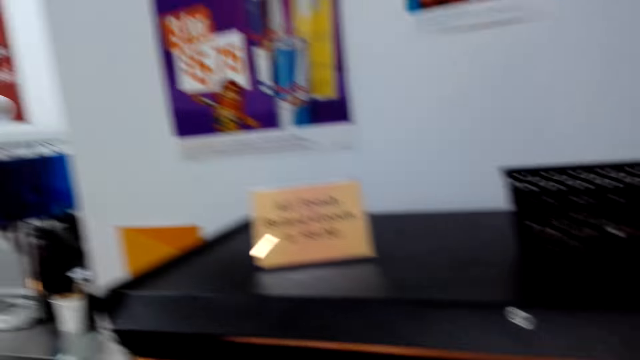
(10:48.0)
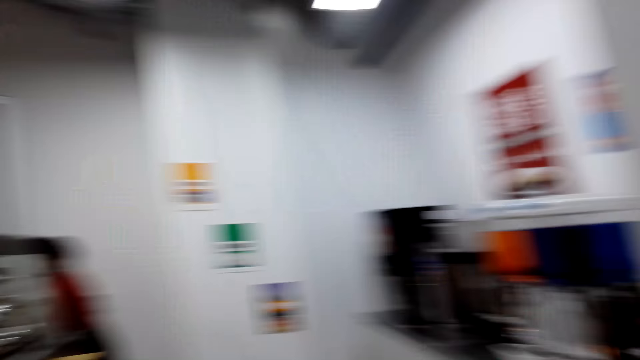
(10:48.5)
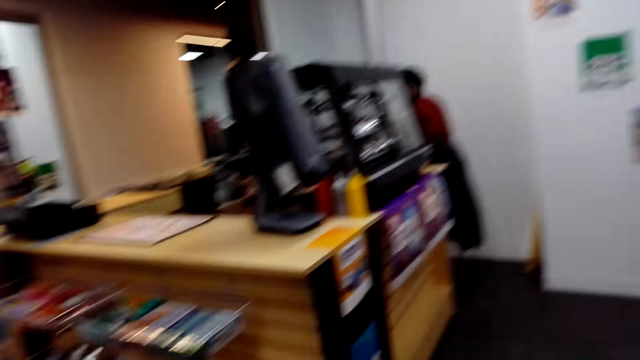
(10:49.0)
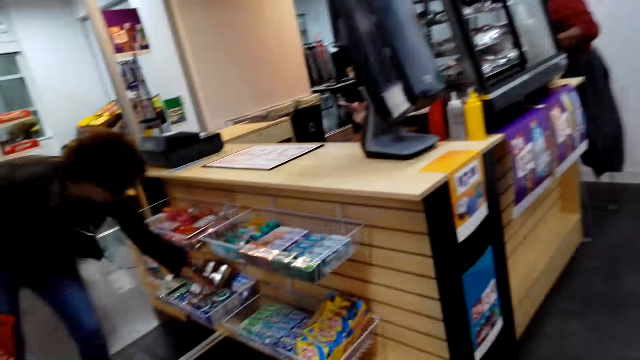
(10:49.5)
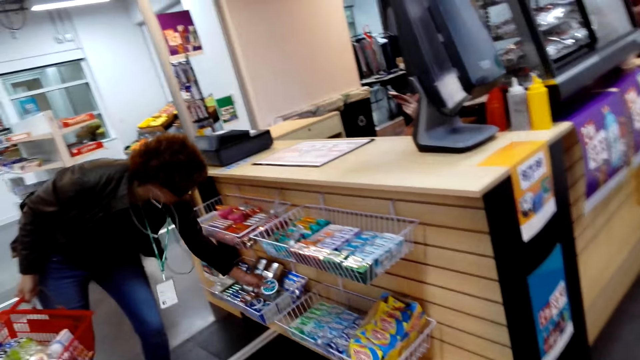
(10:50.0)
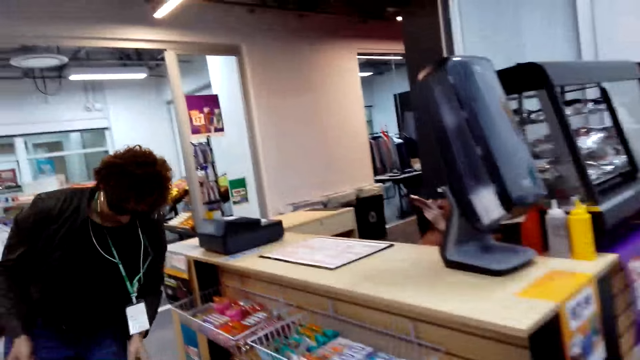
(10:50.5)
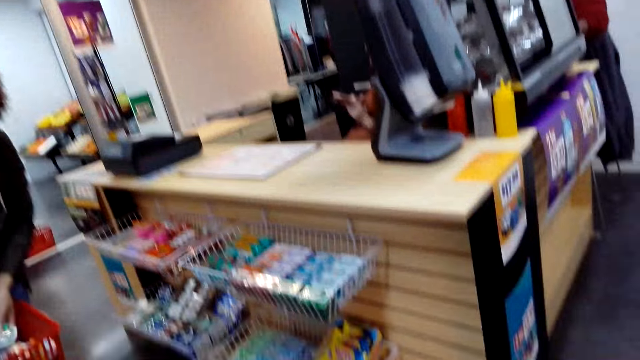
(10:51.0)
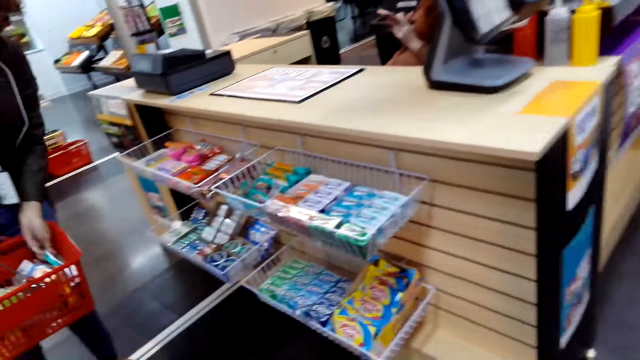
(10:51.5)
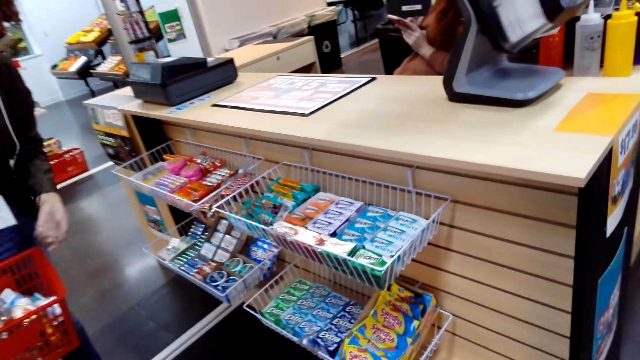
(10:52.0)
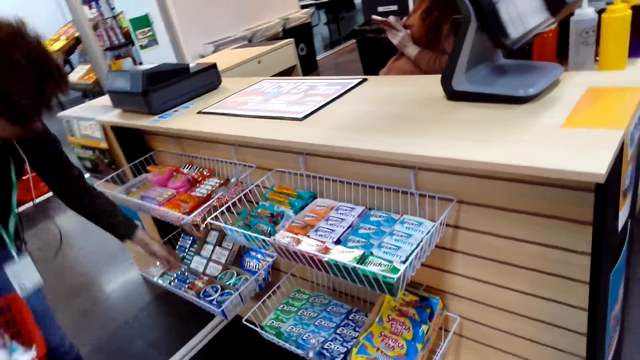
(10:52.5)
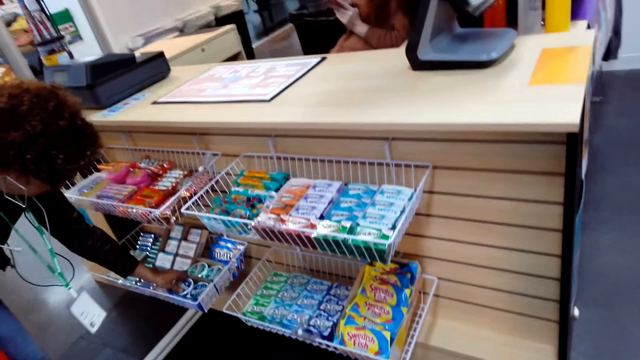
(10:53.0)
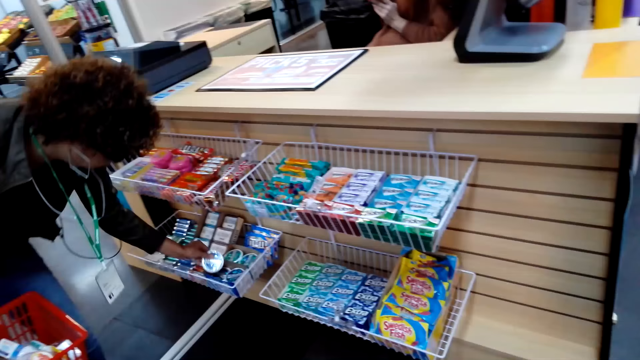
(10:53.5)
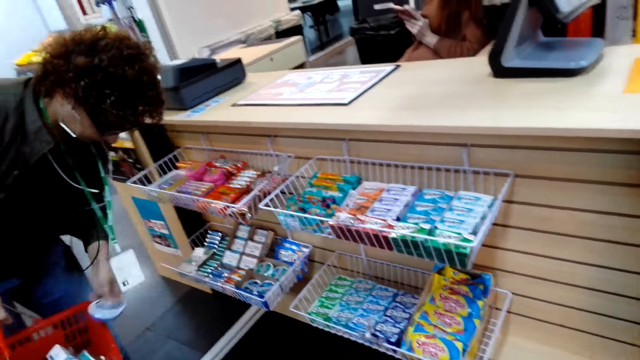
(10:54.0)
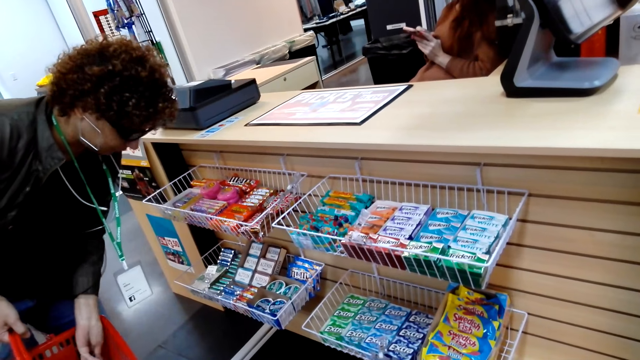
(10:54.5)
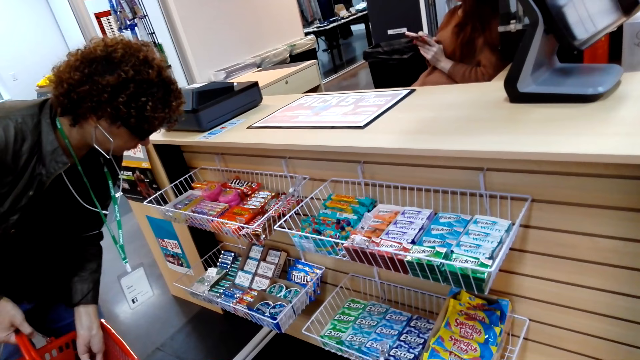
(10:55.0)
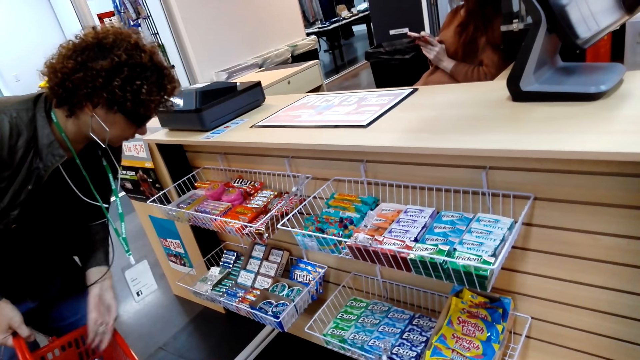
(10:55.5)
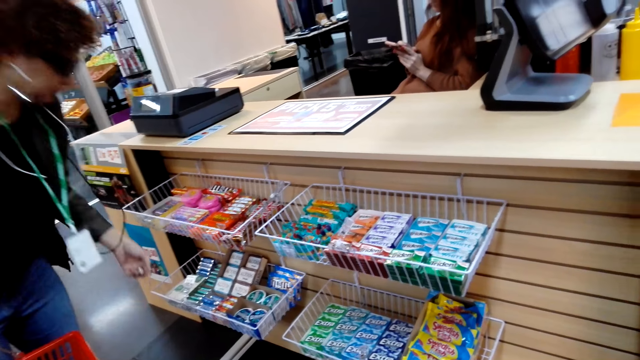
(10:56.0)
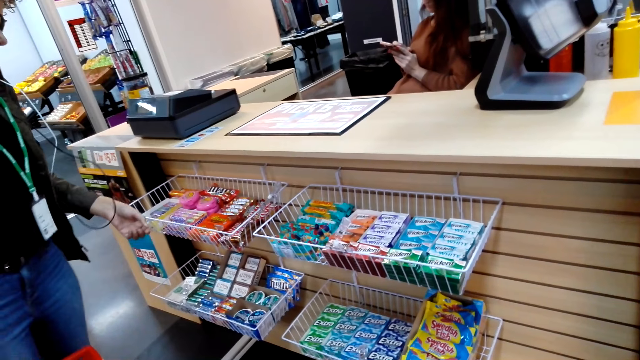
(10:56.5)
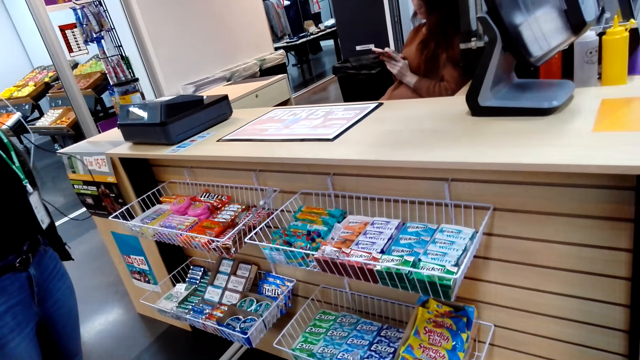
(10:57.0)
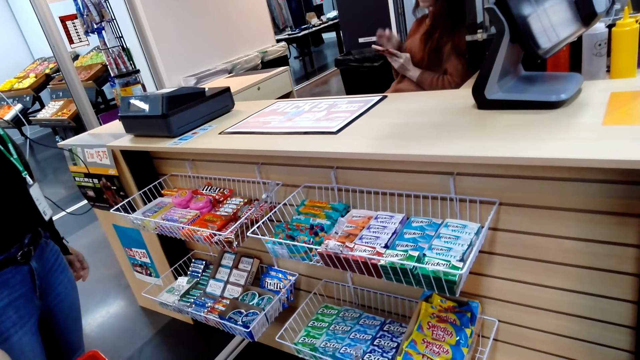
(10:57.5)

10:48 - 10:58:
The camera wearer turns around and walks around. A man picks up the packets from the tray. The camera wearer looks around. They stare at the packets. The man puts the packet in the trolley.

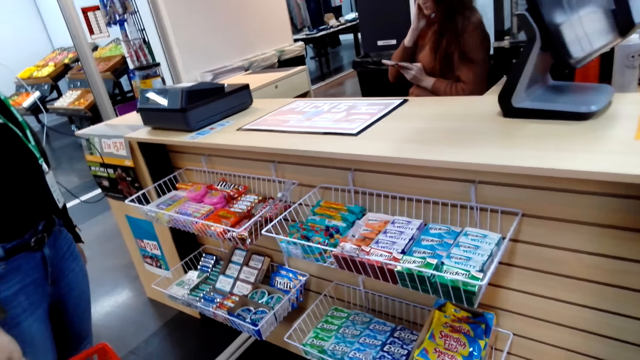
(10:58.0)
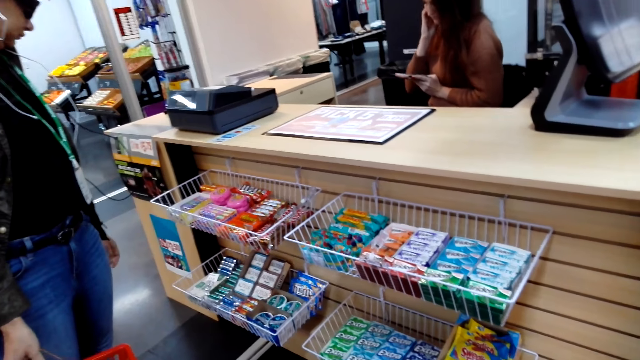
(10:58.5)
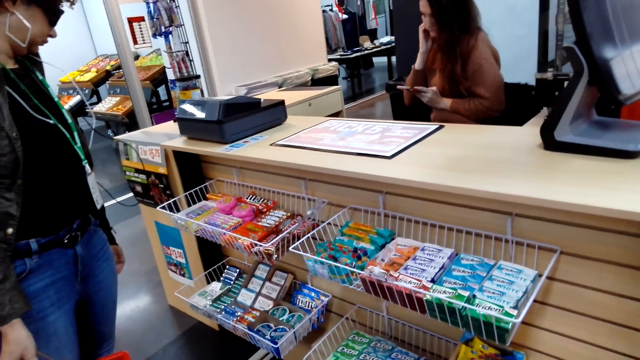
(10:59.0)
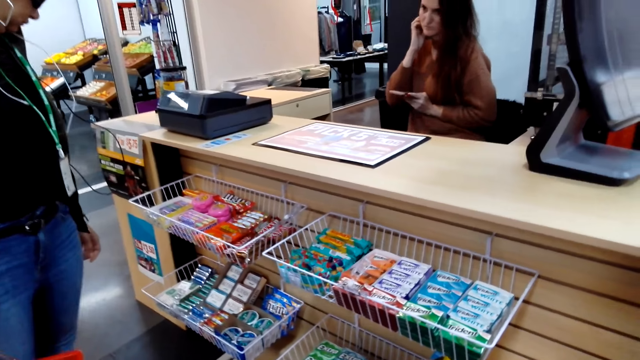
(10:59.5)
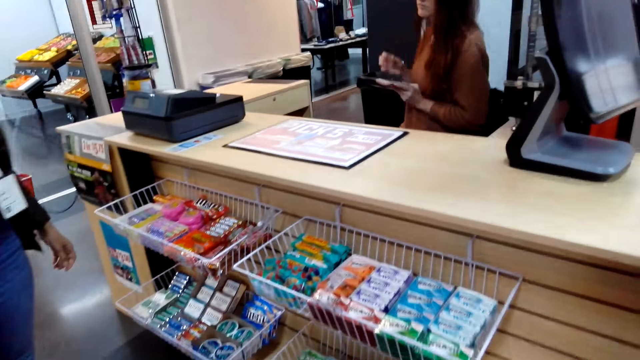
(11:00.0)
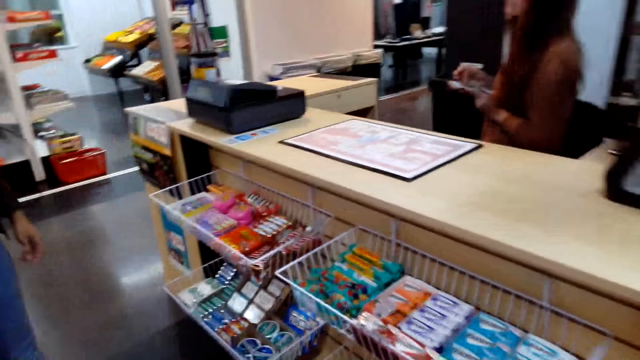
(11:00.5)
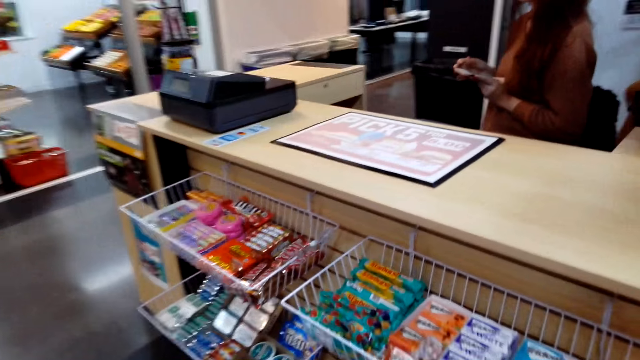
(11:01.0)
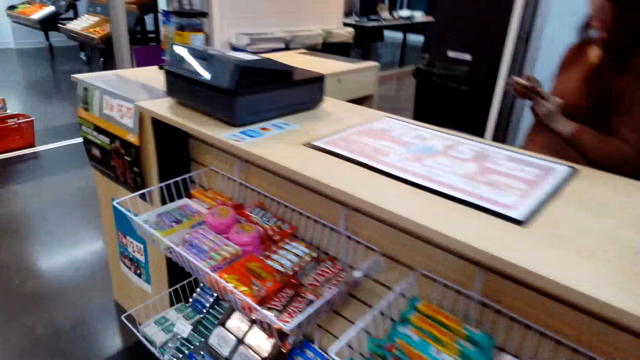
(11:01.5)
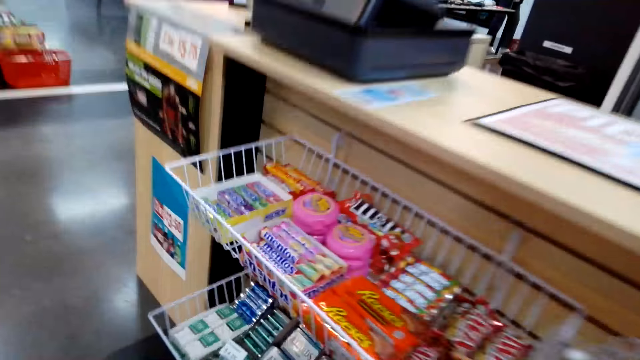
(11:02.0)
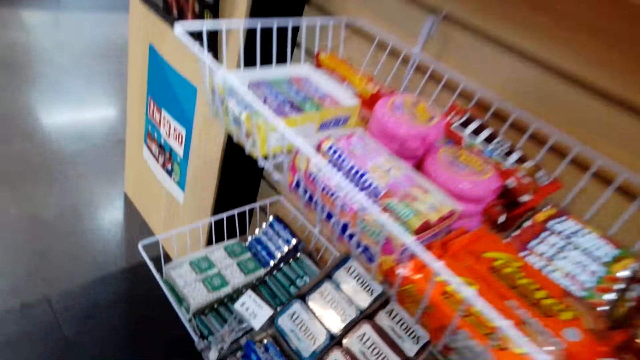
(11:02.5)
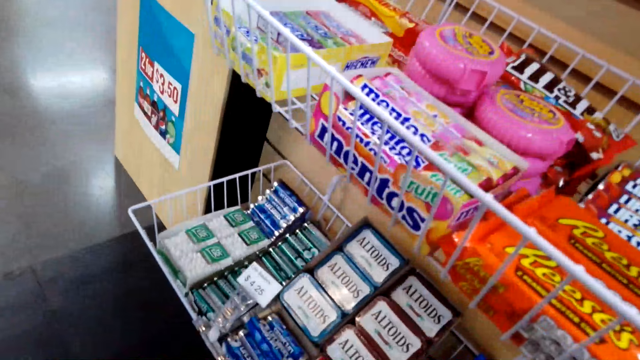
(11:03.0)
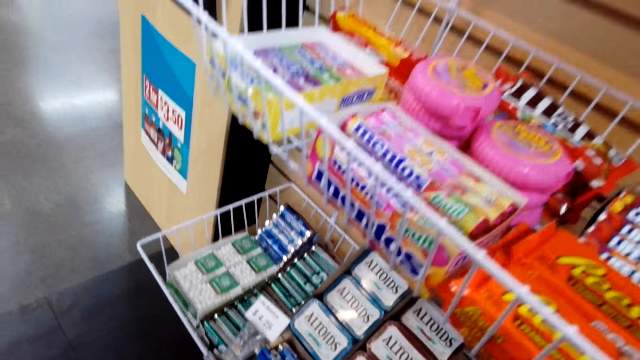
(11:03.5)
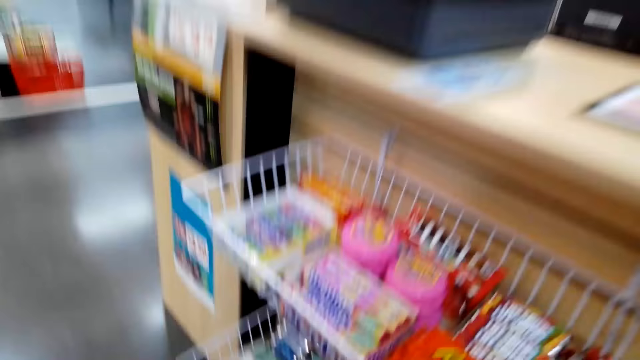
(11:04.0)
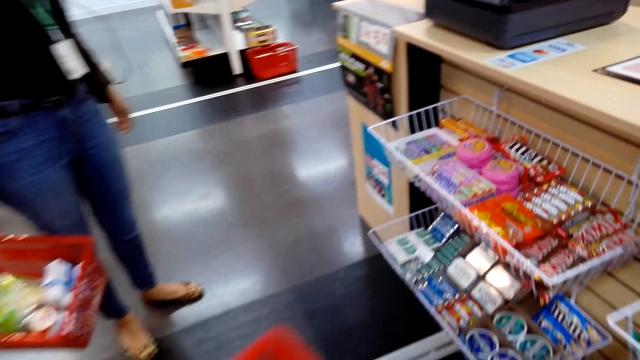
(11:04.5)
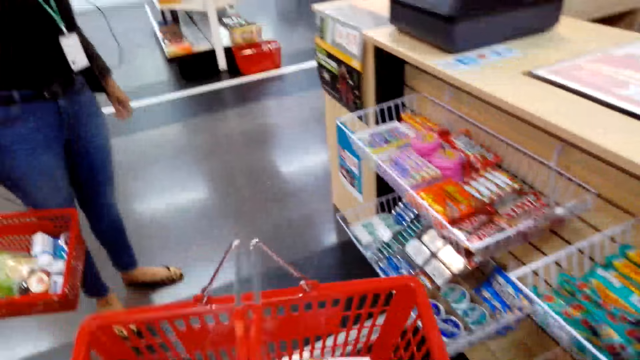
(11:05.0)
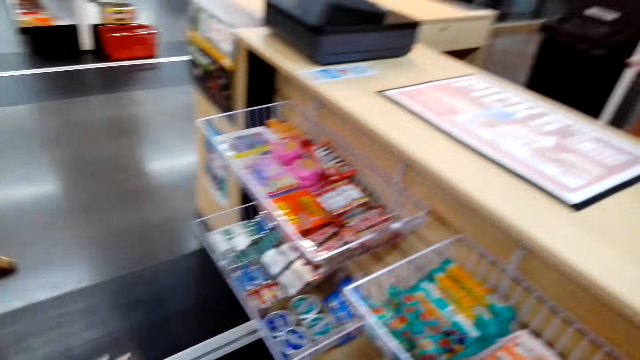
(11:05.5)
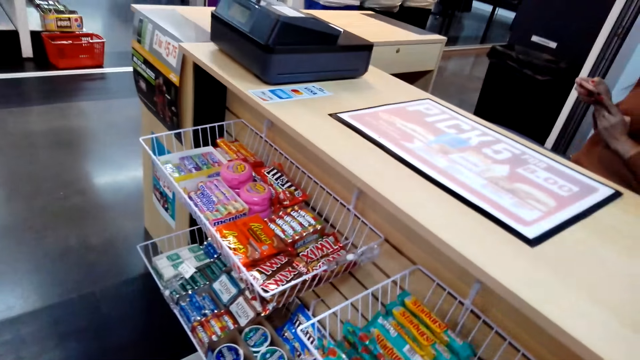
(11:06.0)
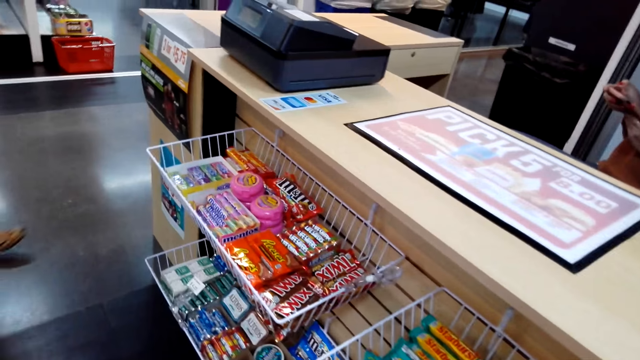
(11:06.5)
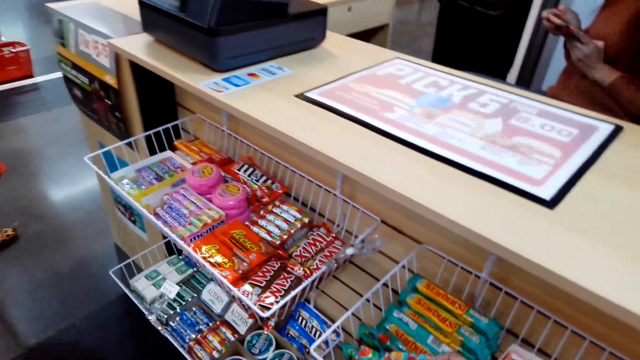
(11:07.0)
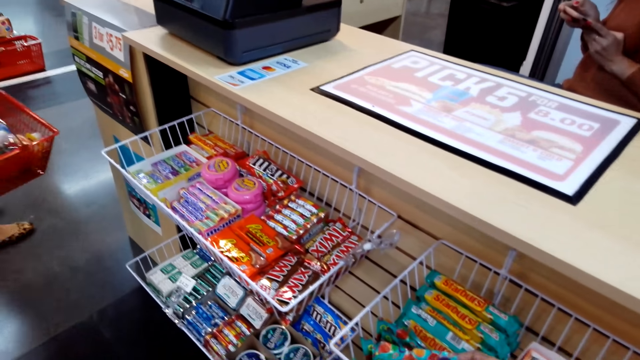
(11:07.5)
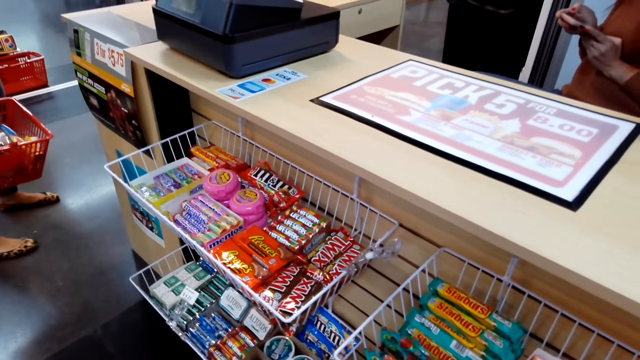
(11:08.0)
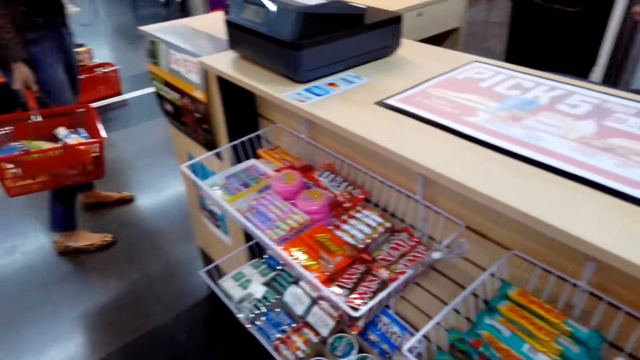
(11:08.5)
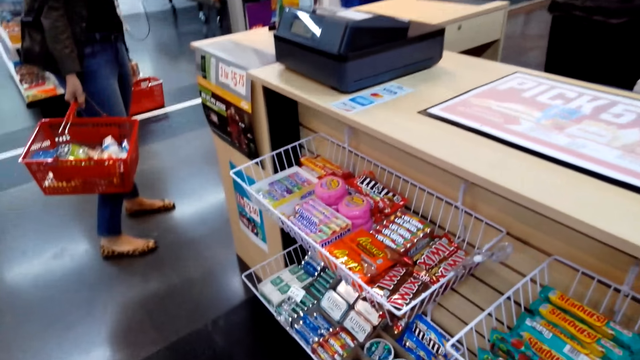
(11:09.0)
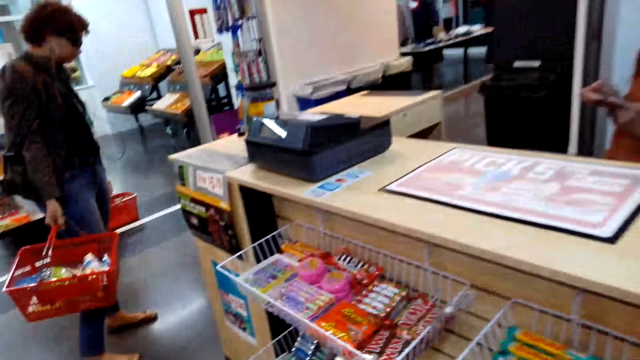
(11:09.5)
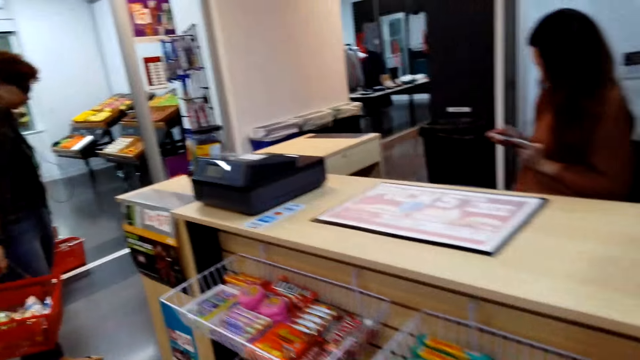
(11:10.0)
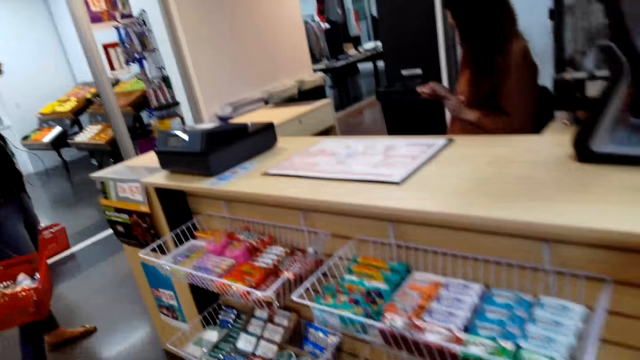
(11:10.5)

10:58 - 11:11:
A man operates the phone. The camera wearer walks around the room. They look around, hold a shopping basket, and adjust the trolley. They look around. Another man walks around the room.
